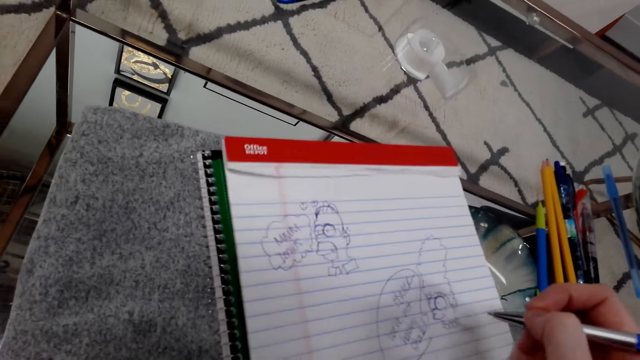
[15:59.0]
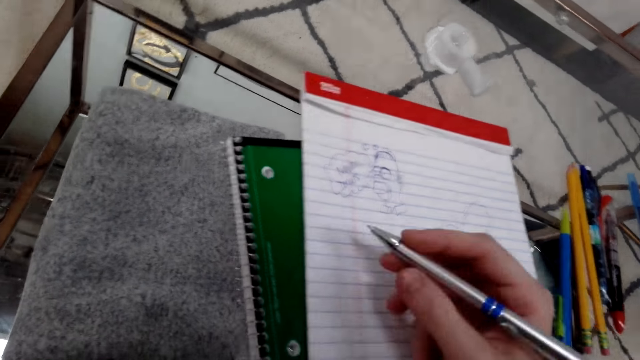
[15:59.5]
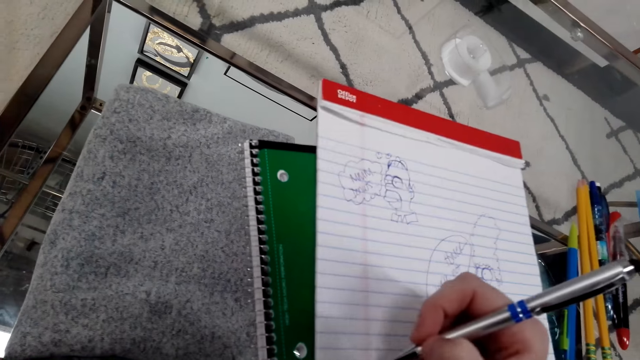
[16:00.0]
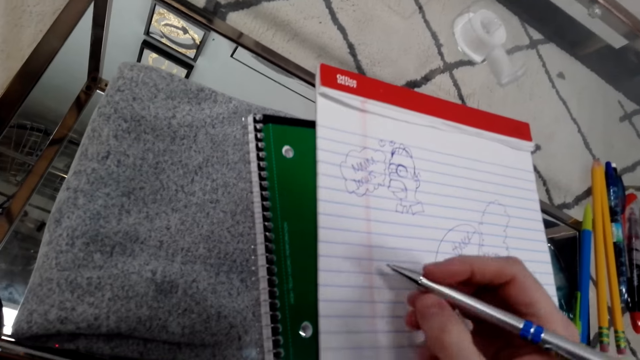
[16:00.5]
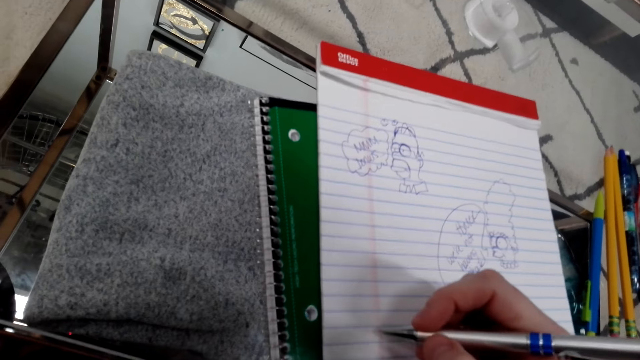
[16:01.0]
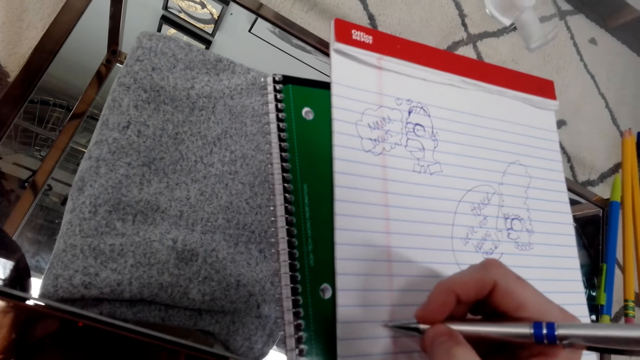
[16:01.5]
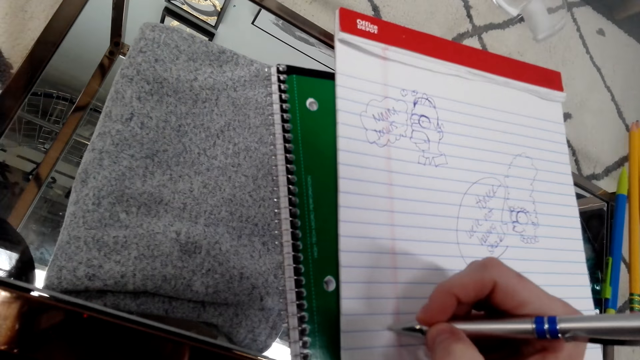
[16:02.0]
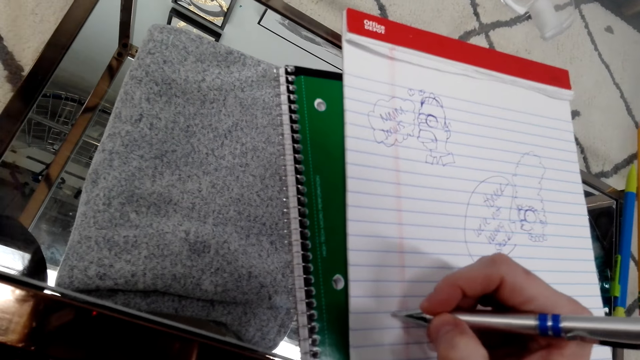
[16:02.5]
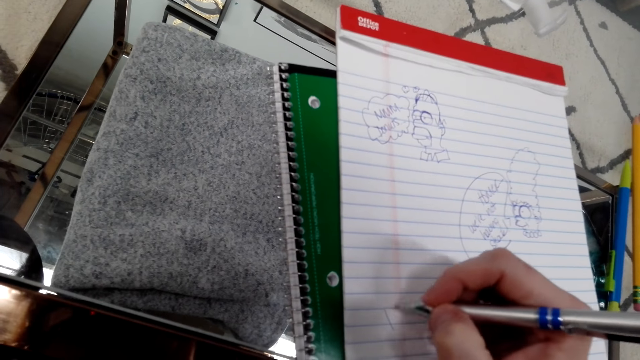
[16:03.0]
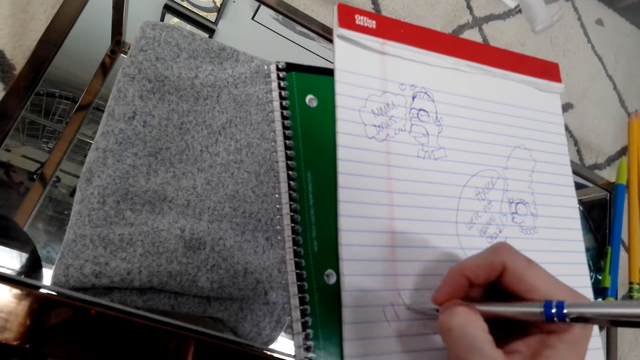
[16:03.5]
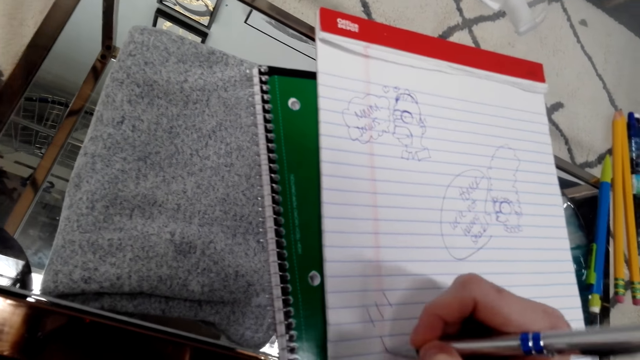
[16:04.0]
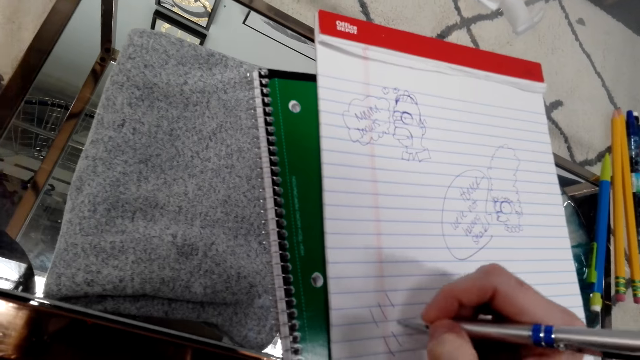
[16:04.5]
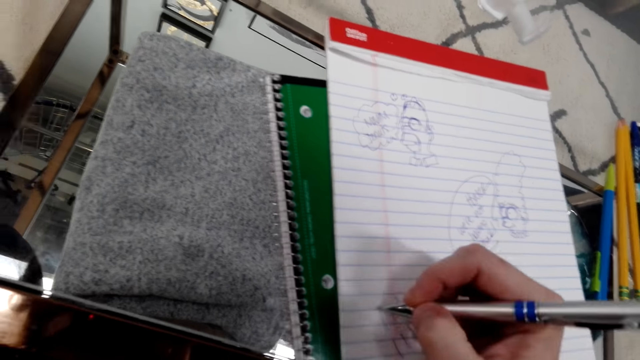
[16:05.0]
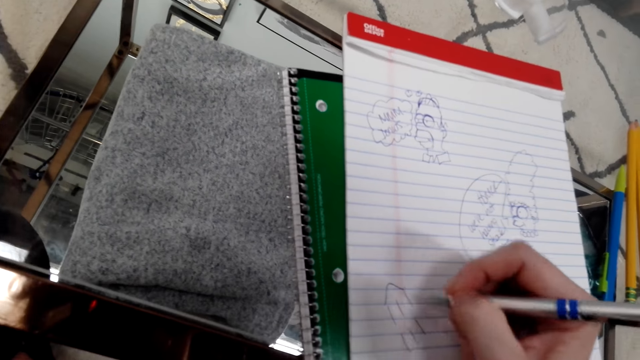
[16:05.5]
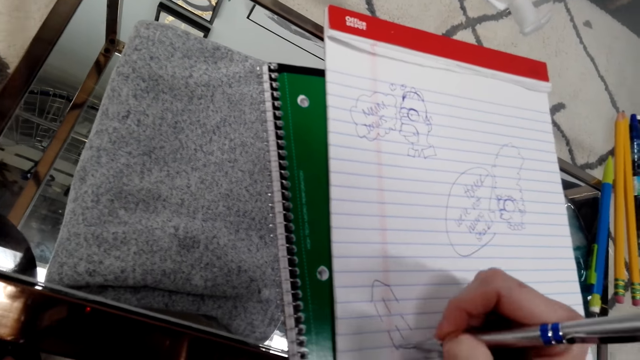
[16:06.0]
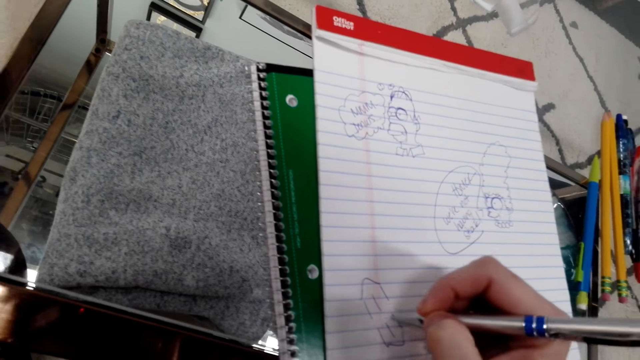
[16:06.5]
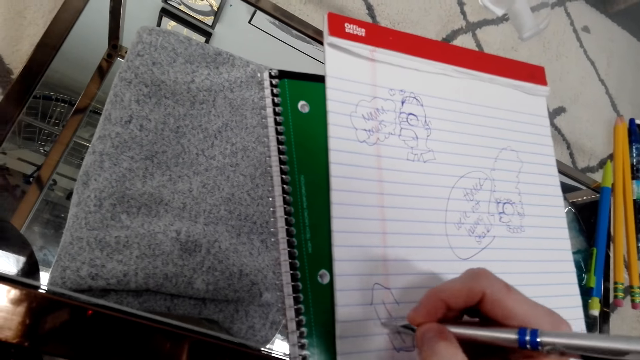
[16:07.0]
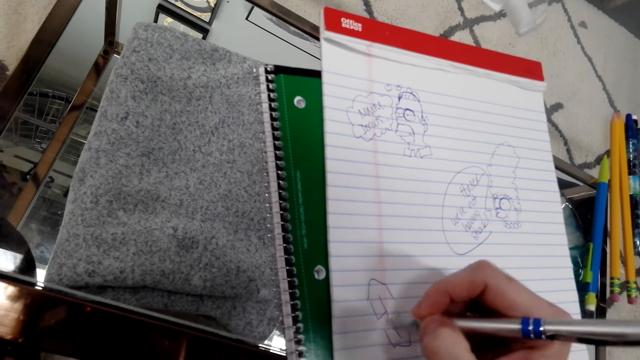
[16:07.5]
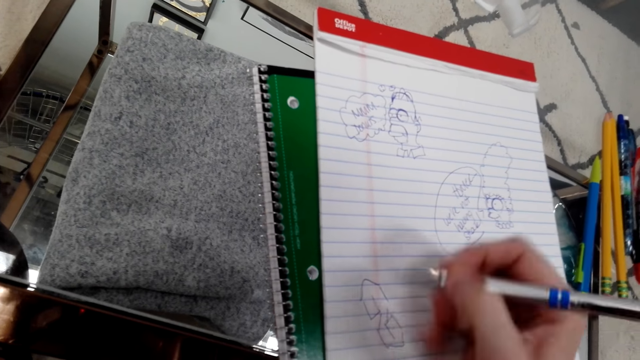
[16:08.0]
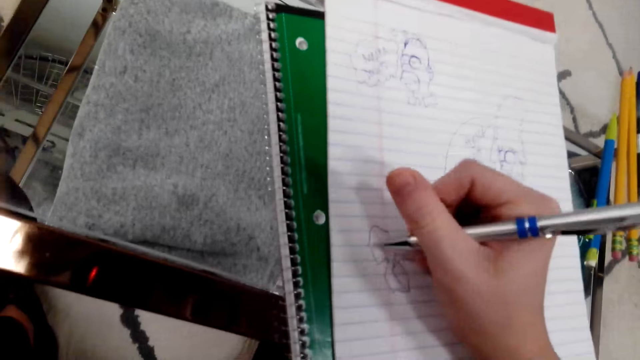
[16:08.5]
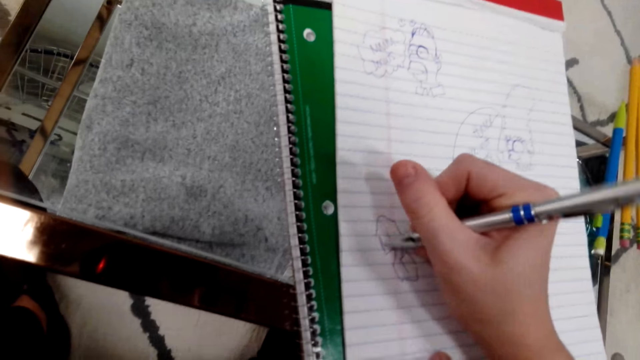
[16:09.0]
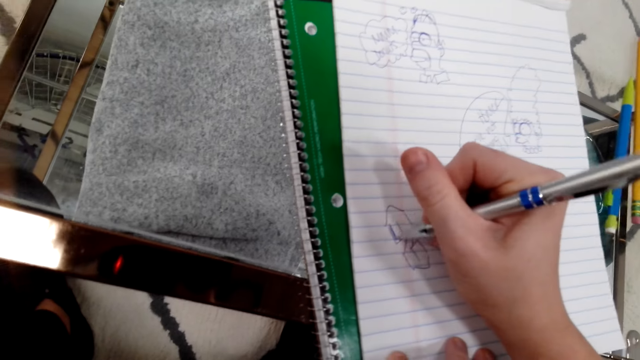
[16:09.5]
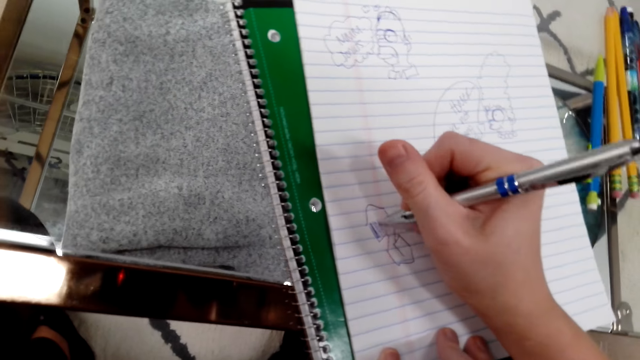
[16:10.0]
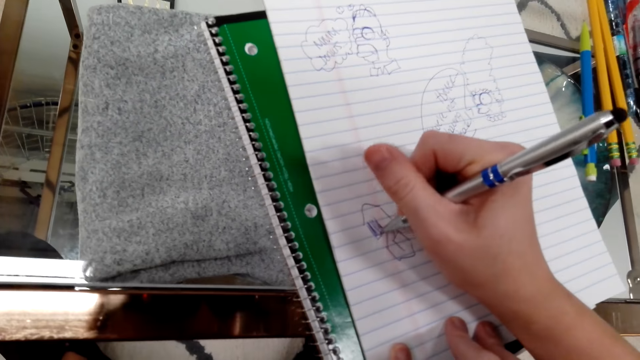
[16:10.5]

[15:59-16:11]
The camera wearer moves a book on the table. They move a pen around. They draw on the book with the pen.

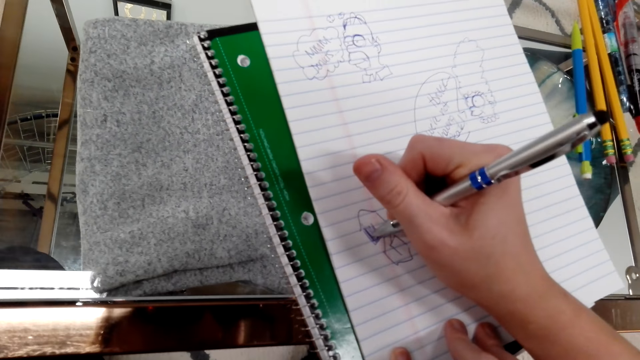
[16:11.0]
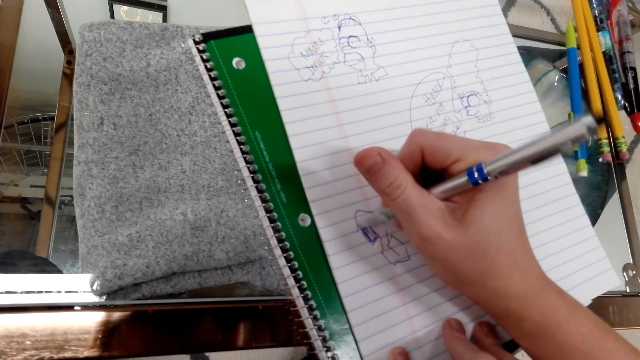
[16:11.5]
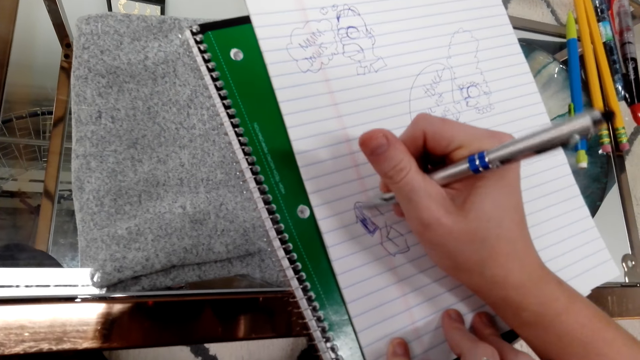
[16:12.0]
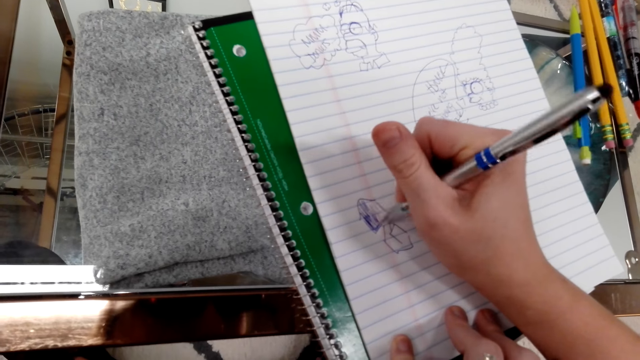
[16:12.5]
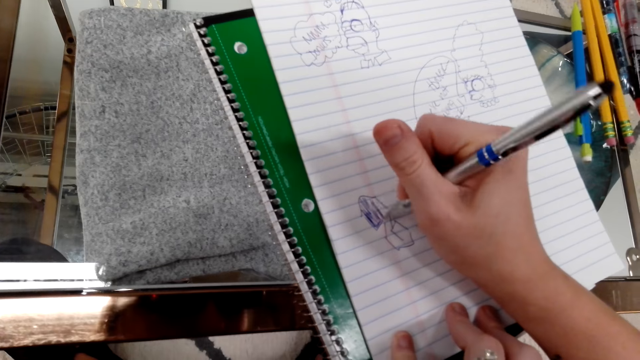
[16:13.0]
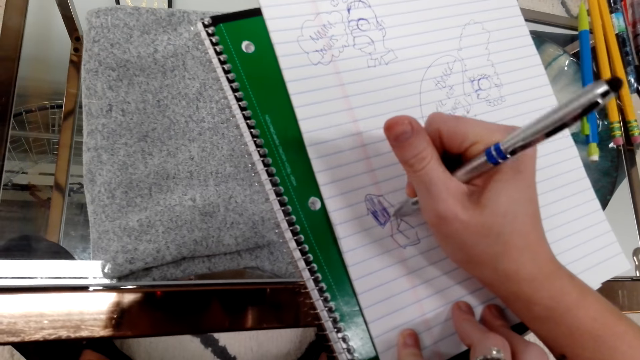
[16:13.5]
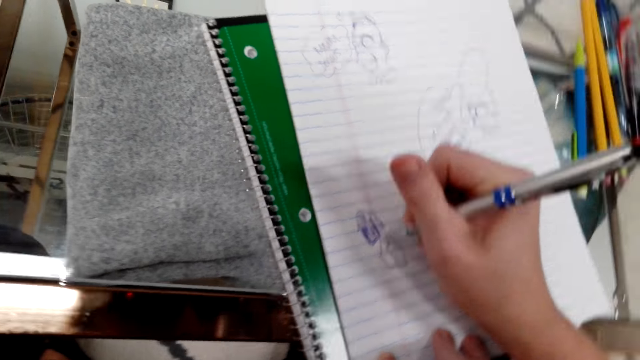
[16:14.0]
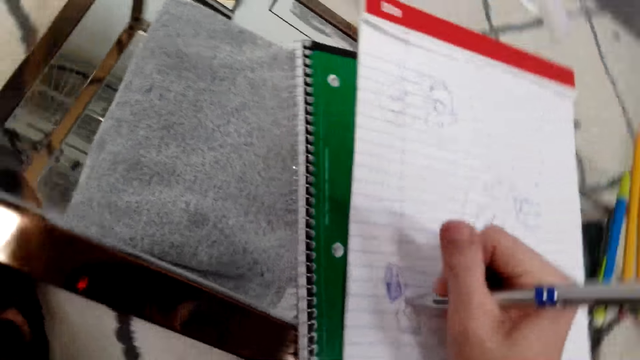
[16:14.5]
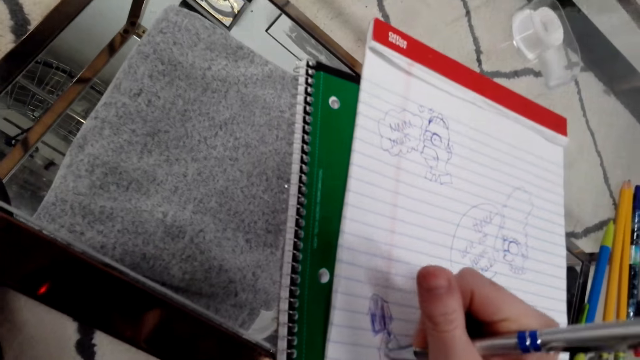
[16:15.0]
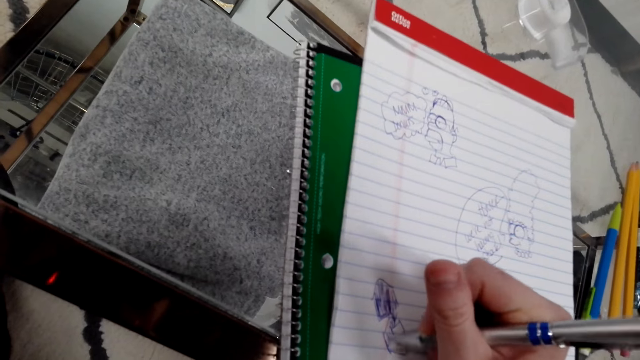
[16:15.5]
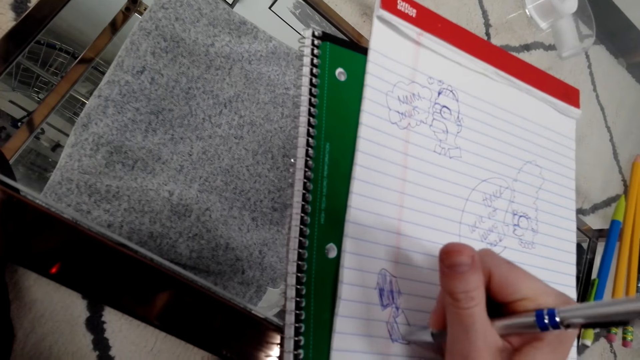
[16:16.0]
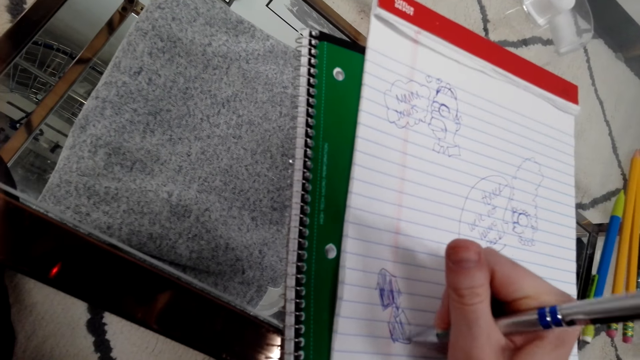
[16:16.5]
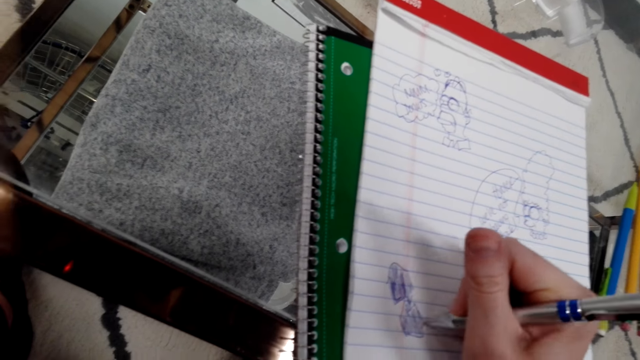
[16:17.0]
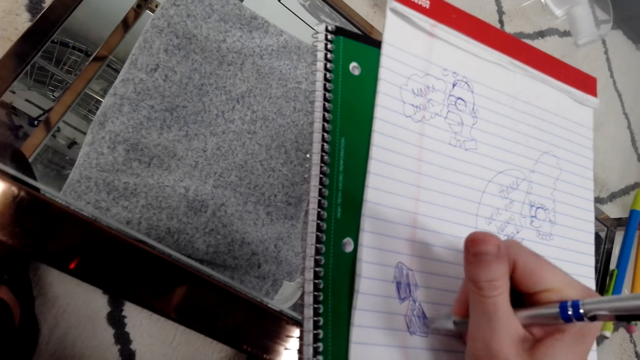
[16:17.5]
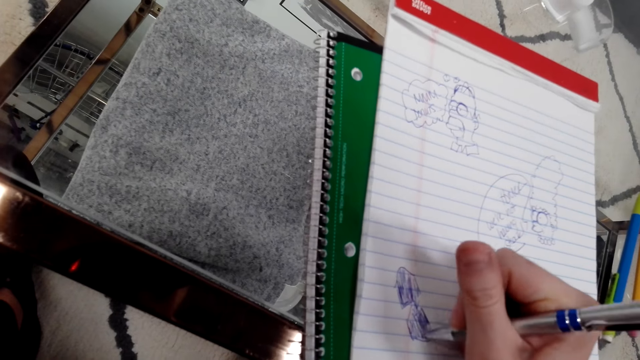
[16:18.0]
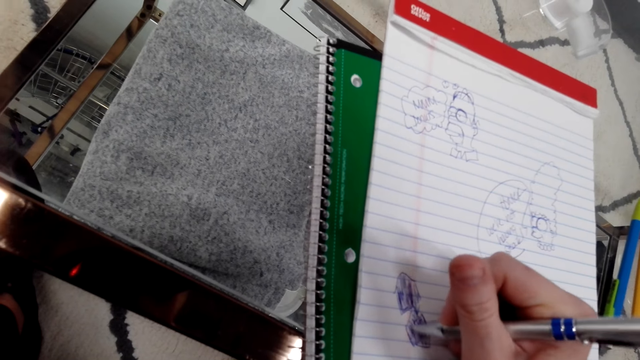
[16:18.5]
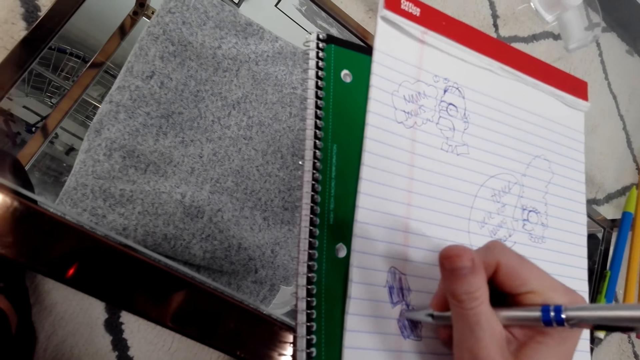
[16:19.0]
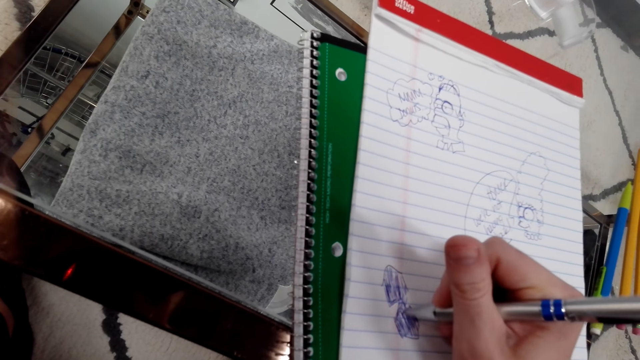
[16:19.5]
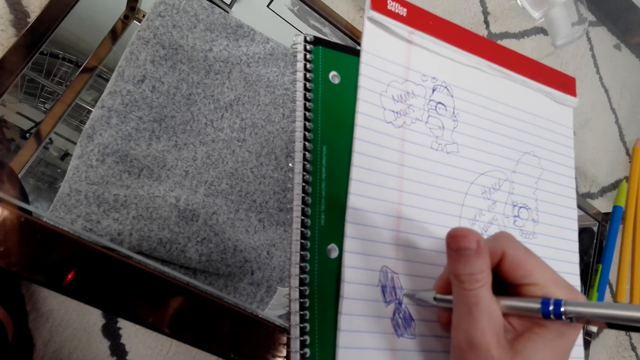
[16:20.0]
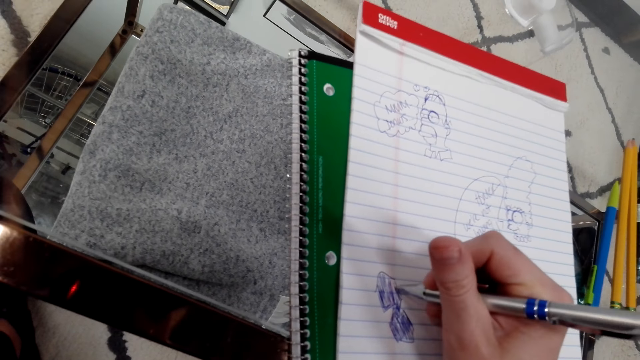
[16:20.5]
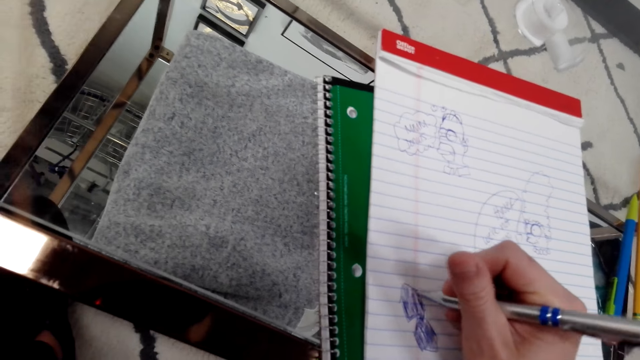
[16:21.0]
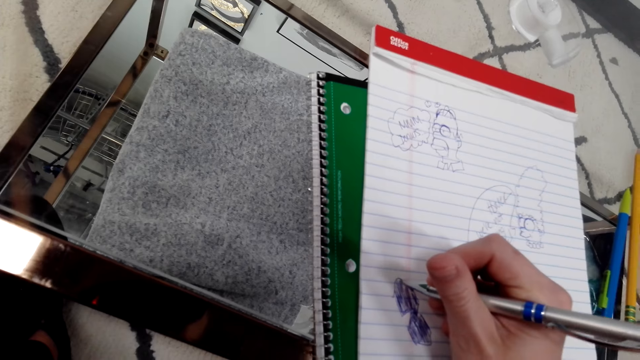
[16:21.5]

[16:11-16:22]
The camera wearer looks at the table. They draw.
